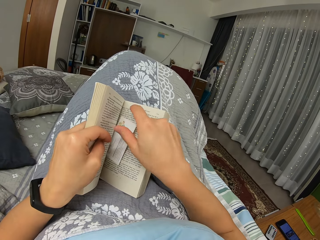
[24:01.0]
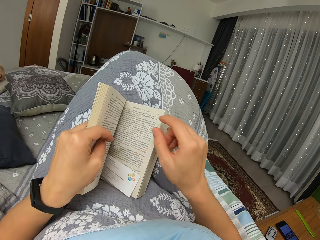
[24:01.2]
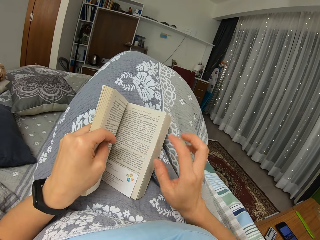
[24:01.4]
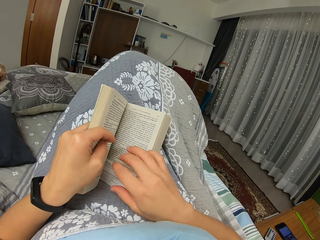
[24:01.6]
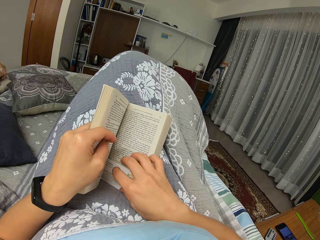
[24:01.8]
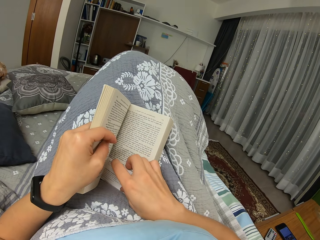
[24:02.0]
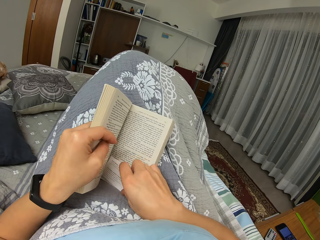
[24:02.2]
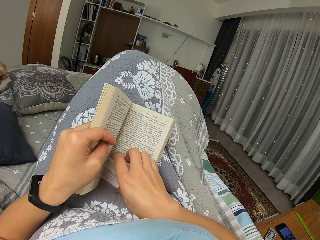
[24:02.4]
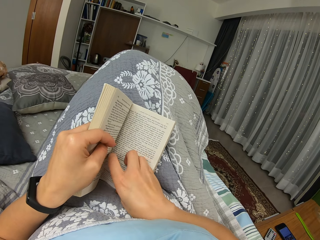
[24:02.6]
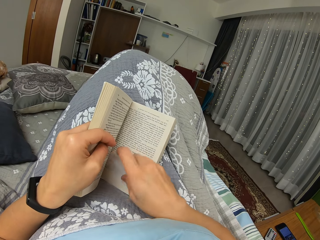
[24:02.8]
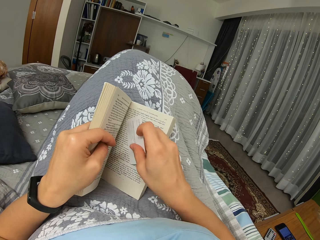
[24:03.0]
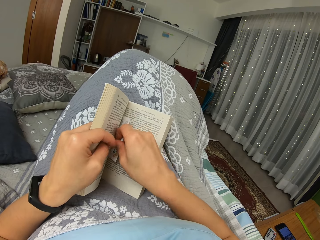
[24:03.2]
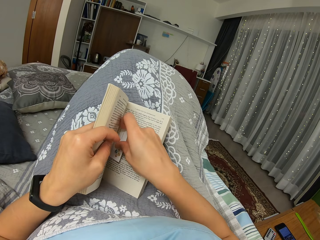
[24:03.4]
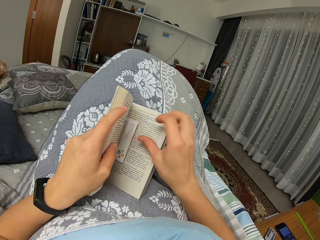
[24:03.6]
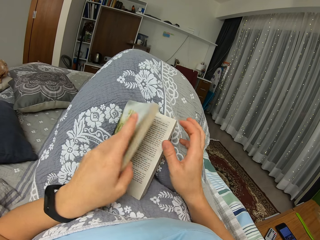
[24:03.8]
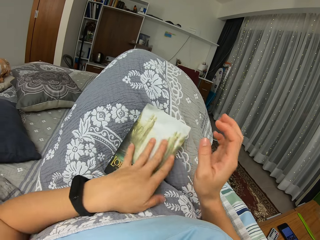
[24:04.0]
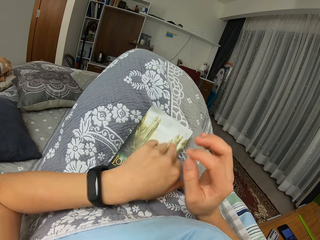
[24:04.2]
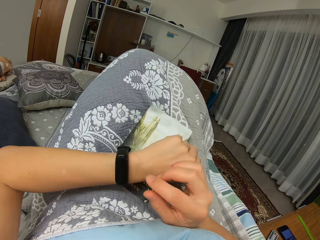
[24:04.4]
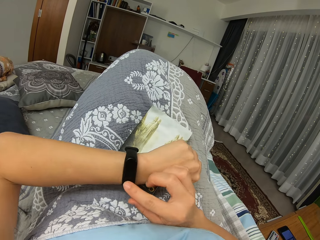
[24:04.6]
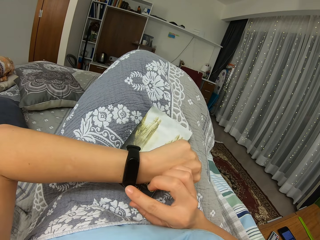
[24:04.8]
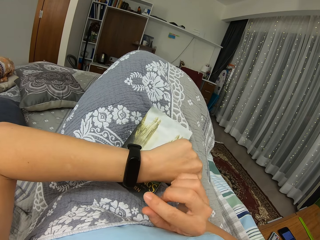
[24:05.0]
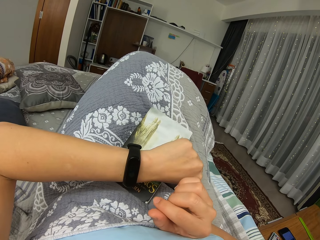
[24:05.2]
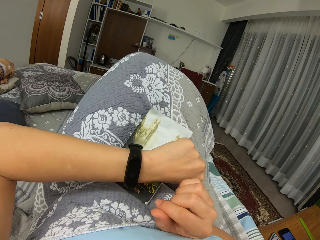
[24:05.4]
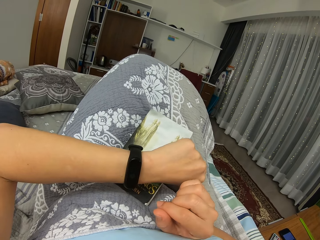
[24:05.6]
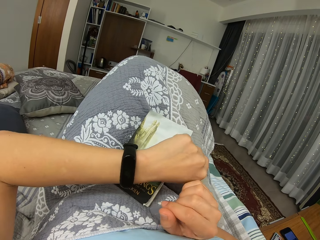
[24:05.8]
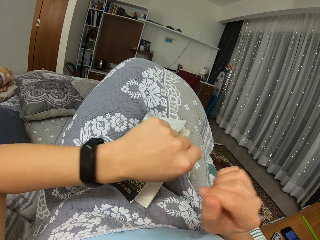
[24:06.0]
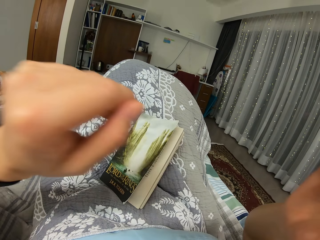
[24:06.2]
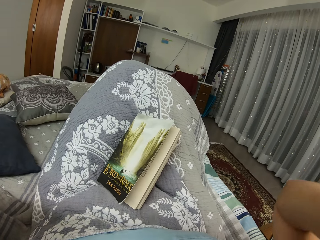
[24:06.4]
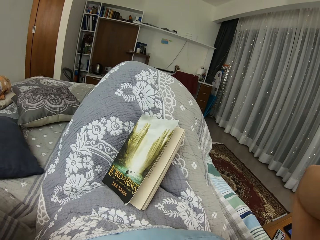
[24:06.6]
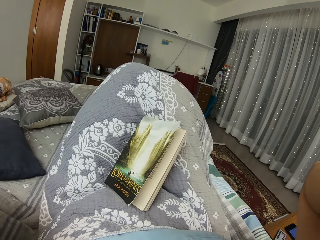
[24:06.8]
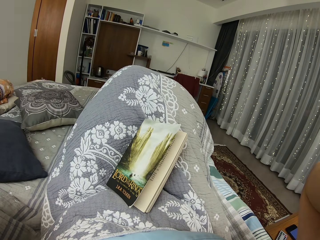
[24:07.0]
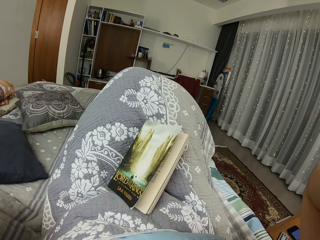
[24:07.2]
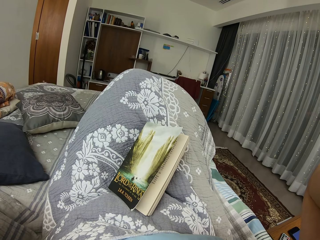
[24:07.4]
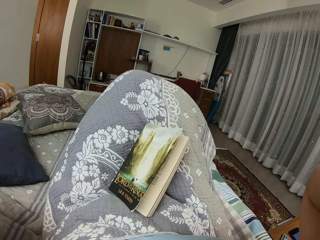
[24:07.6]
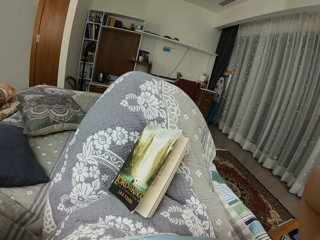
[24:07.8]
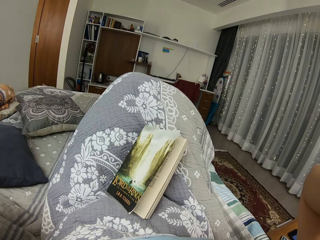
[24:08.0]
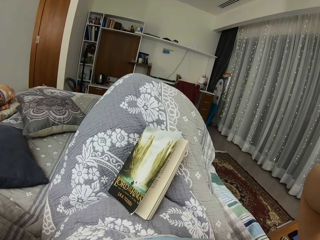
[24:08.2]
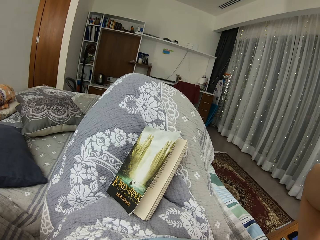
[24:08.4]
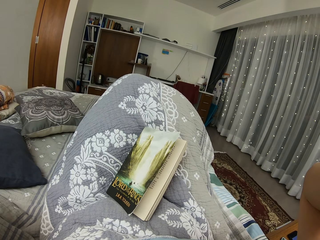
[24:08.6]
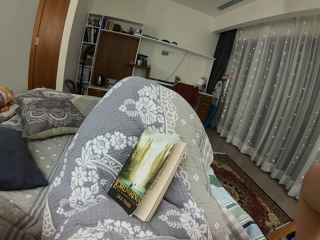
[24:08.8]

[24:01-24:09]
The camera wearer places the bookmark in the book. They grab the bookmark. They close the book. They drop the book. They check the watch. They touch the watch. They lift the hands. They touch the camera.
